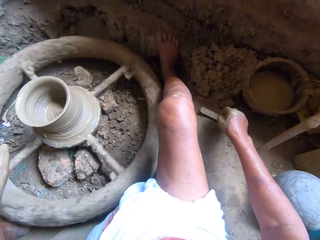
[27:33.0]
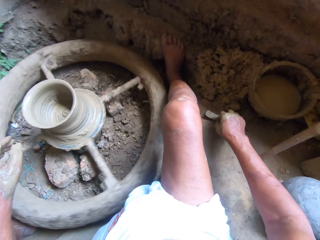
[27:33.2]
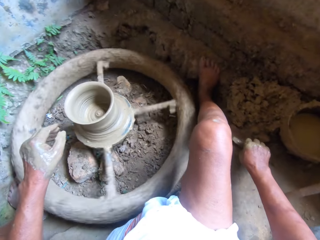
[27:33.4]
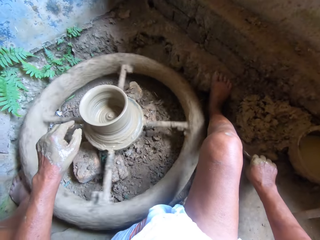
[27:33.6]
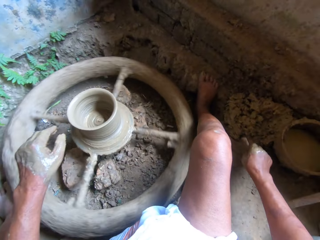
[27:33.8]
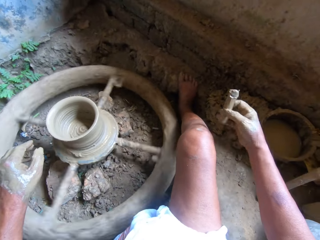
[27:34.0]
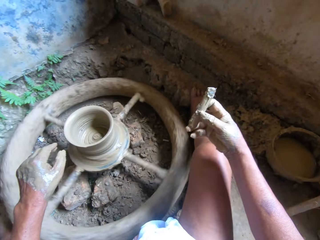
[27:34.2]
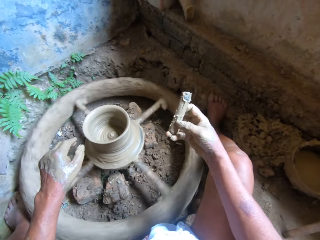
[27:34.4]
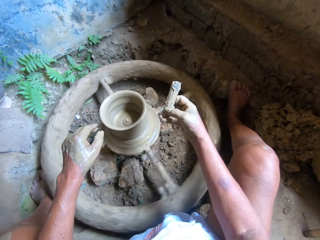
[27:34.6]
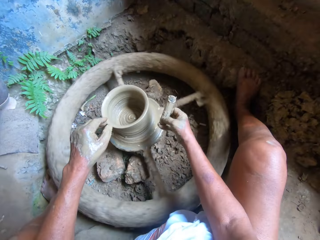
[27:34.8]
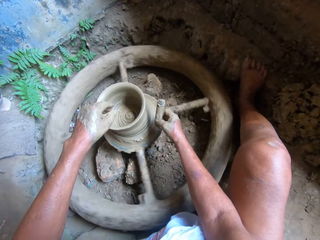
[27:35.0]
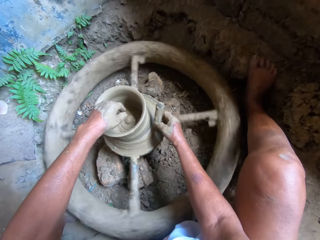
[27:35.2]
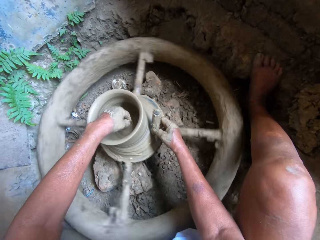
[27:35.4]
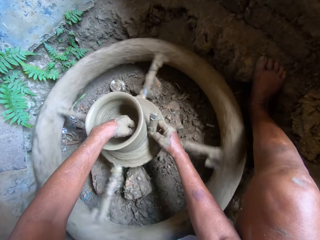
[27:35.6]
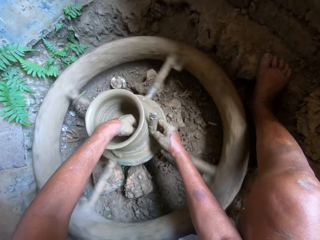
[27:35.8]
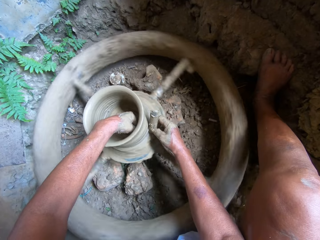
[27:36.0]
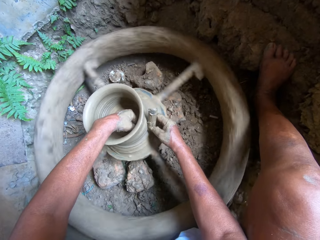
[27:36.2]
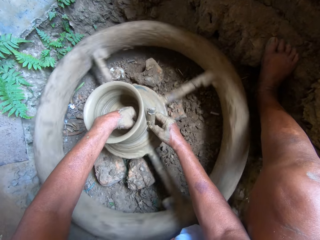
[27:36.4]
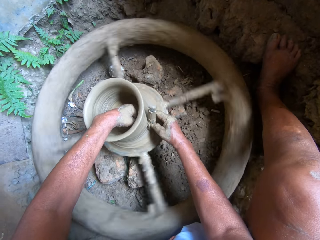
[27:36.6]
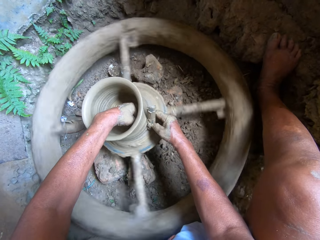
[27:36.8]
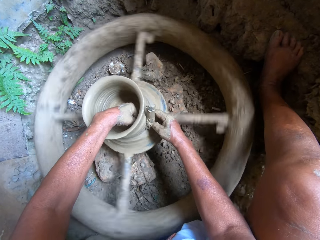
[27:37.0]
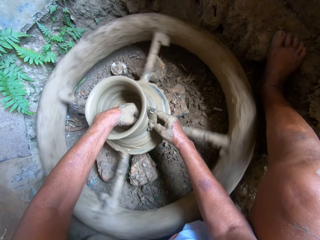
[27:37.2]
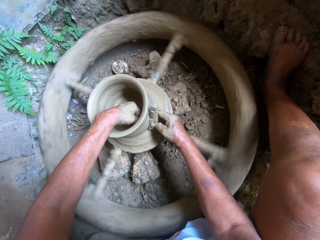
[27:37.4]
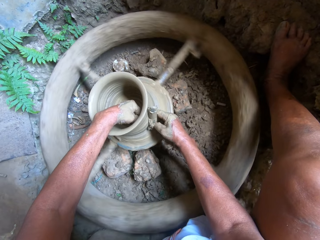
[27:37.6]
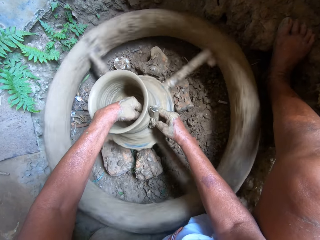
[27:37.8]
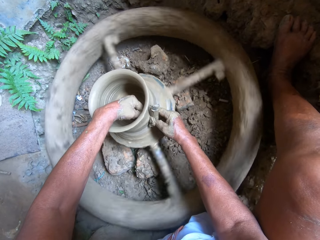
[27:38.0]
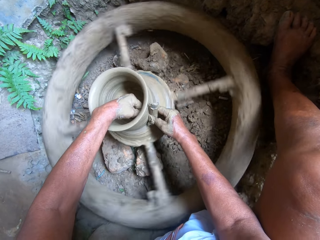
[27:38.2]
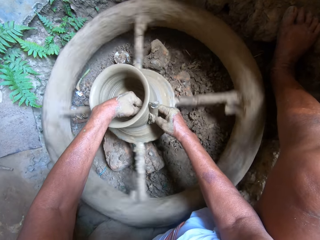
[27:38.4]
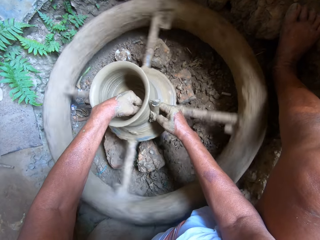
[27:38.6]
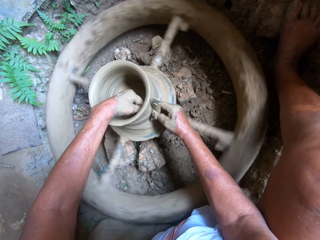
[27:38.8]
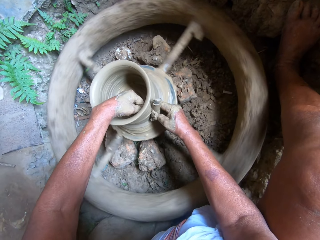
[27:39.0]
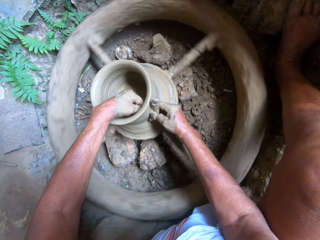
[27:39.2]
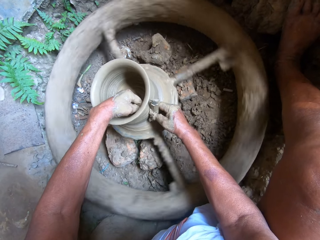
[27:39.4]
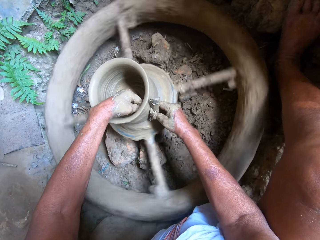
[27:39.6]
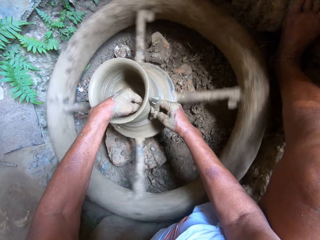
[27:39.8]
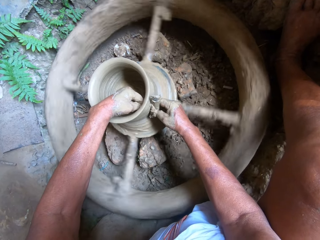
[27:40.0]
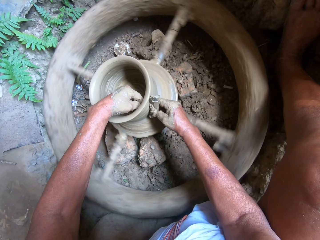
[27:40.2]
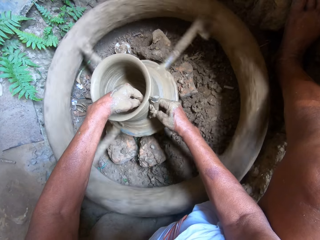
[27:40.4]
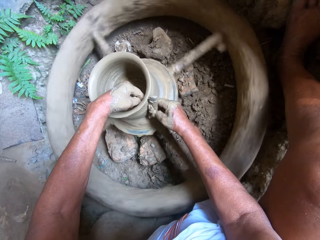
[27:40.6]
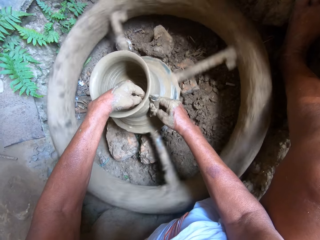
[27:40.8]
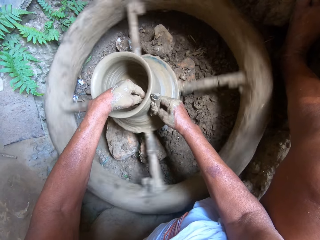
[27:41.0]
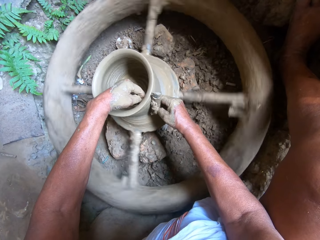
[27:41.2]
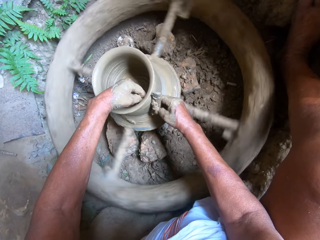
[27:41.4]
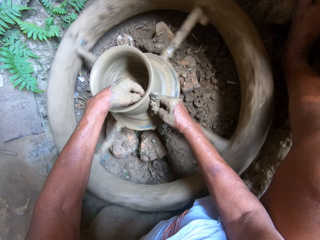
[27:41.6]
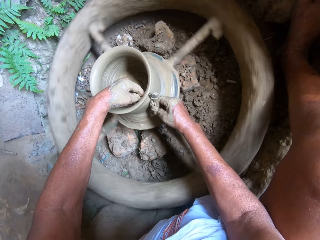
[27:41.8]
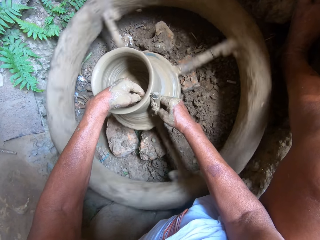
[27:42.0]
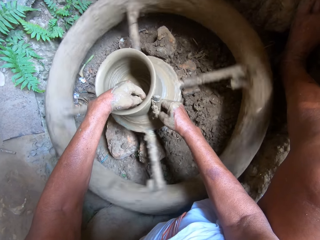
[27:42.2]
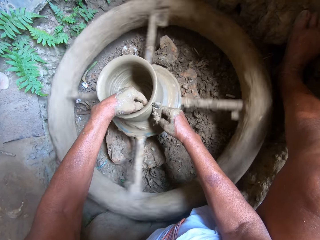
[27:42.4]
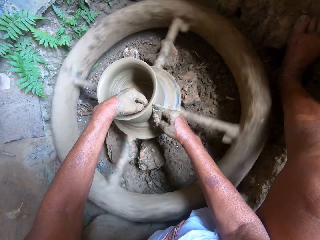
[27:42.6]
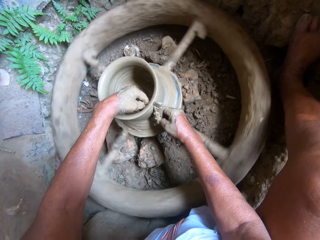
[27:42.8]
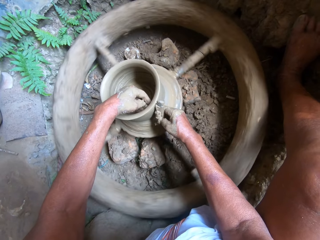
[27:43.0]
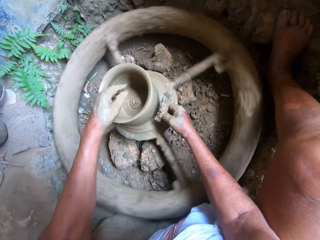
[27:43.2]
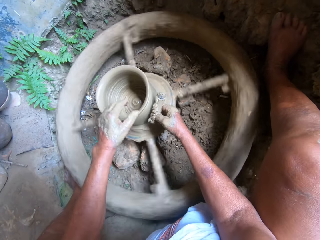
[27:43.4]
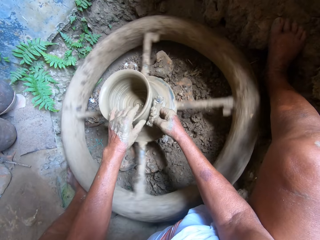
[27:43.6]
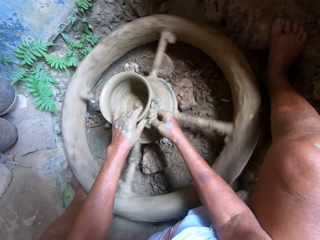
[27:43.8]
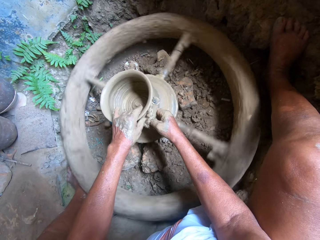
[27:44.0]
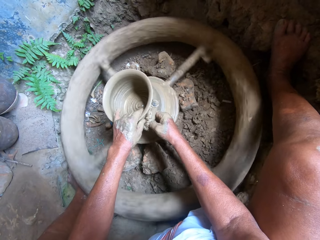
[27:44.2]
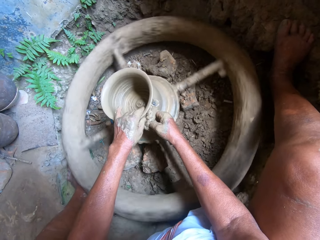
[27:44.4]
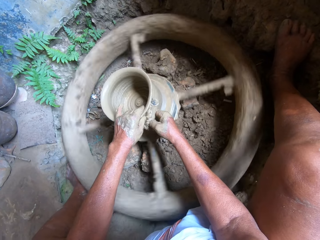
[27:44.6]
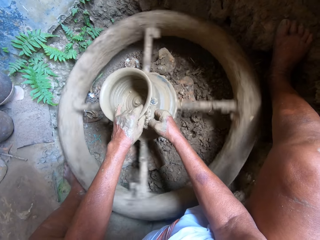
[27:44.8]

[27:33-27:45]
The camera wearer picks up a bamboo stick from the ground with her right hand. She shapes the clay pot in her left hand on the throwing wheel with the bamboo stick in her right hand.

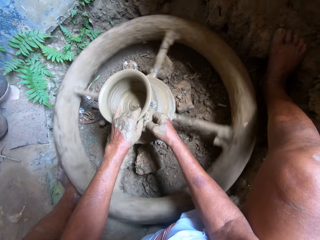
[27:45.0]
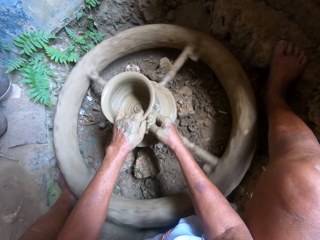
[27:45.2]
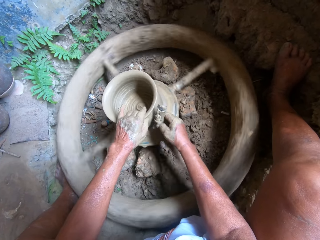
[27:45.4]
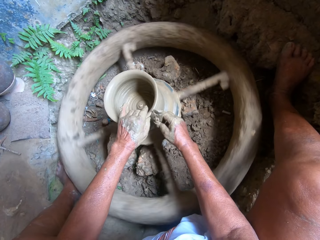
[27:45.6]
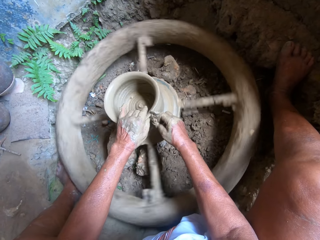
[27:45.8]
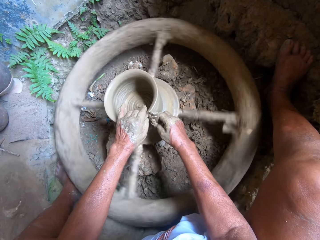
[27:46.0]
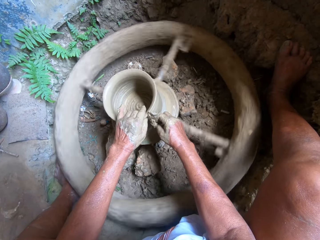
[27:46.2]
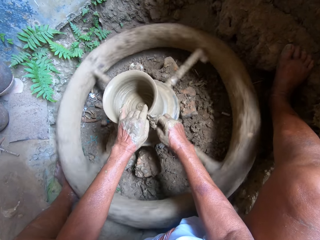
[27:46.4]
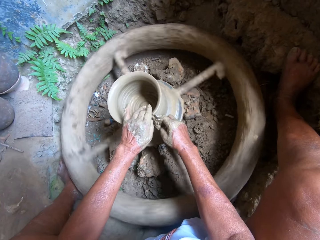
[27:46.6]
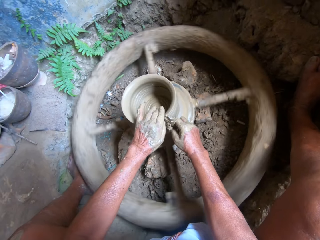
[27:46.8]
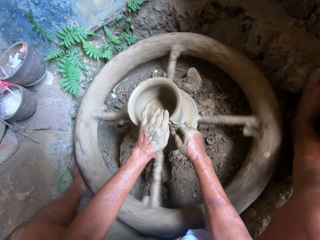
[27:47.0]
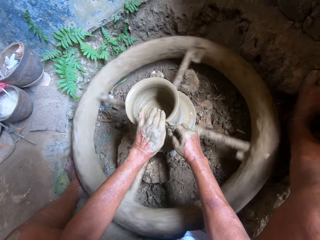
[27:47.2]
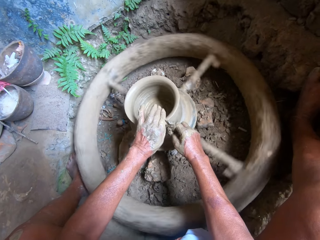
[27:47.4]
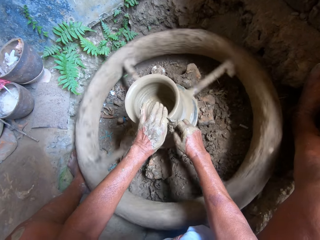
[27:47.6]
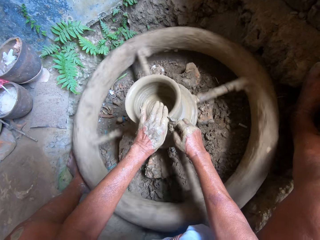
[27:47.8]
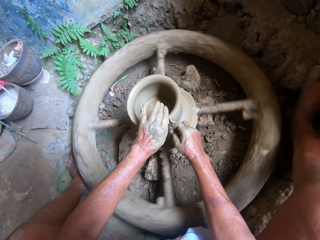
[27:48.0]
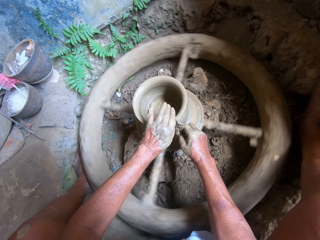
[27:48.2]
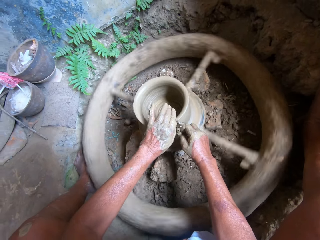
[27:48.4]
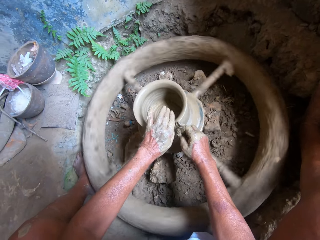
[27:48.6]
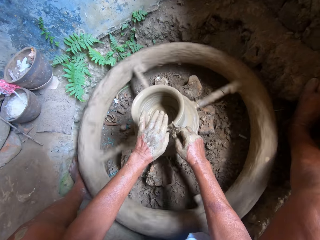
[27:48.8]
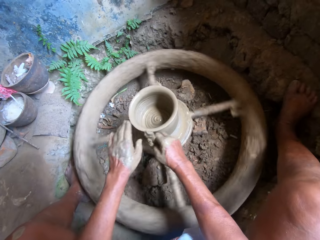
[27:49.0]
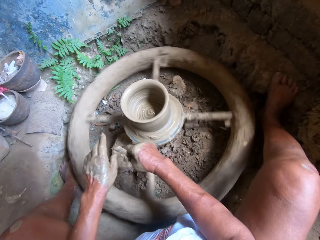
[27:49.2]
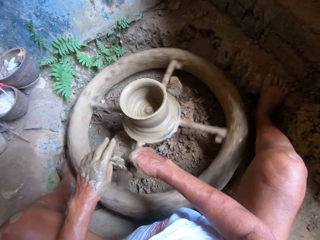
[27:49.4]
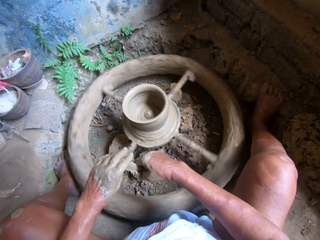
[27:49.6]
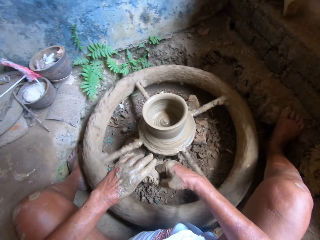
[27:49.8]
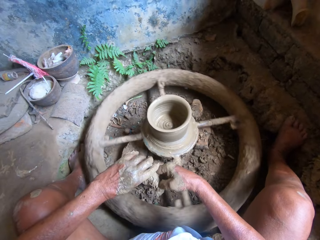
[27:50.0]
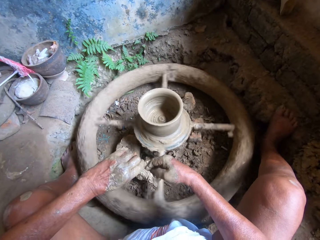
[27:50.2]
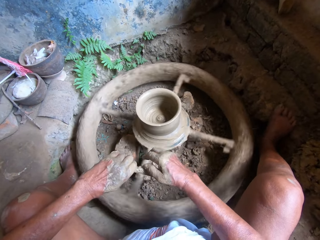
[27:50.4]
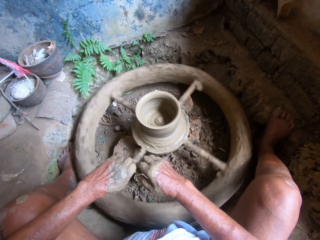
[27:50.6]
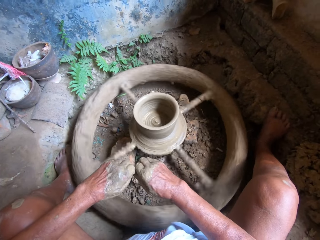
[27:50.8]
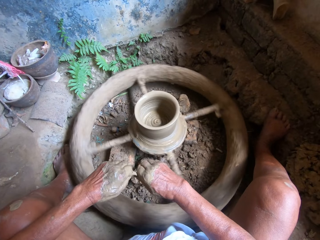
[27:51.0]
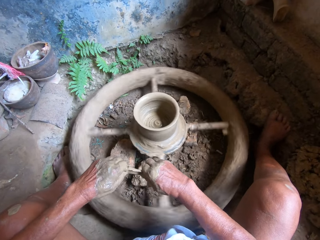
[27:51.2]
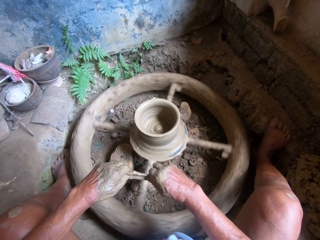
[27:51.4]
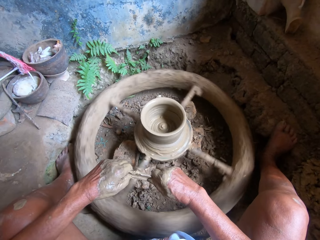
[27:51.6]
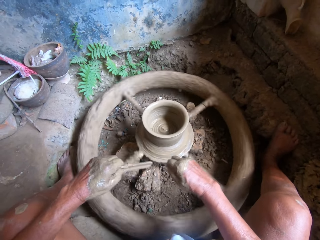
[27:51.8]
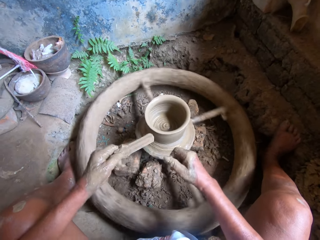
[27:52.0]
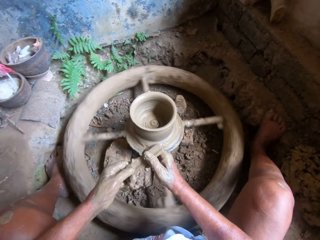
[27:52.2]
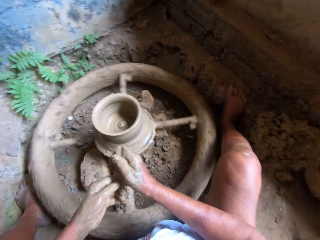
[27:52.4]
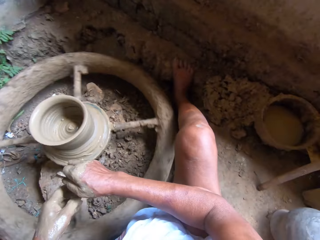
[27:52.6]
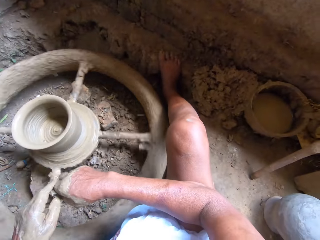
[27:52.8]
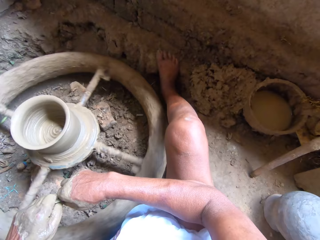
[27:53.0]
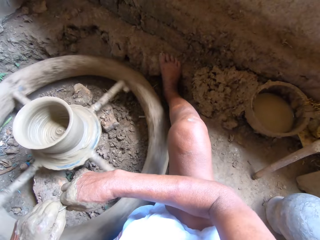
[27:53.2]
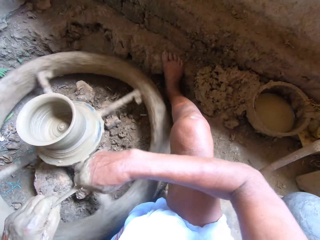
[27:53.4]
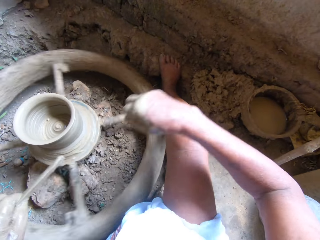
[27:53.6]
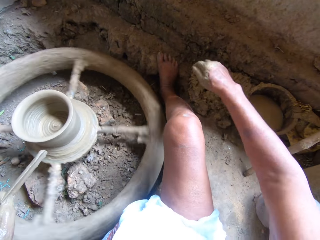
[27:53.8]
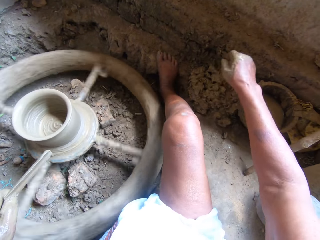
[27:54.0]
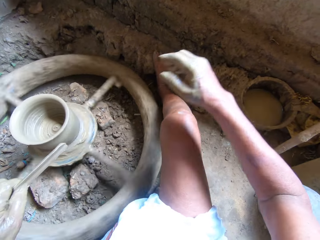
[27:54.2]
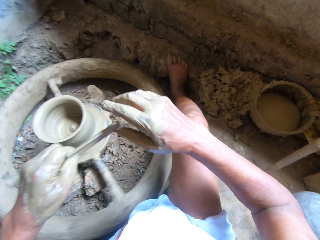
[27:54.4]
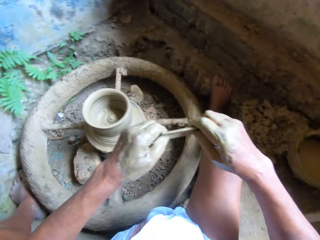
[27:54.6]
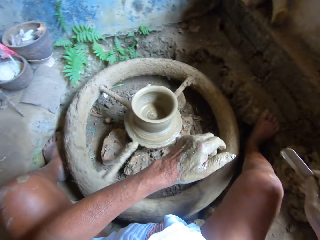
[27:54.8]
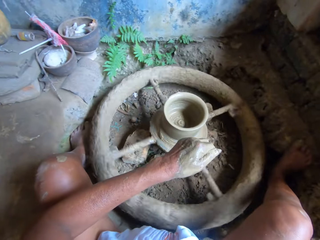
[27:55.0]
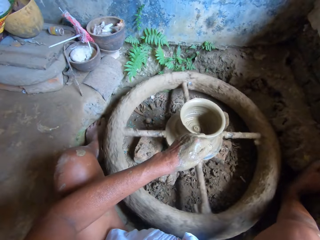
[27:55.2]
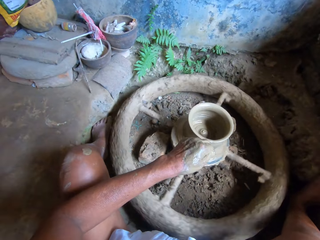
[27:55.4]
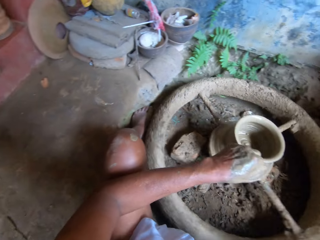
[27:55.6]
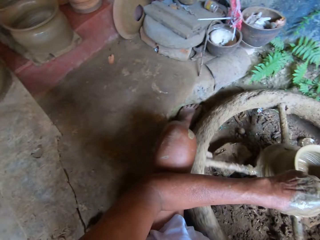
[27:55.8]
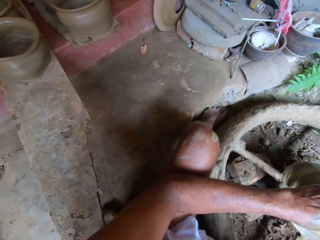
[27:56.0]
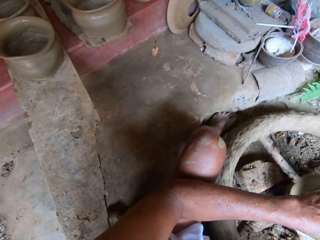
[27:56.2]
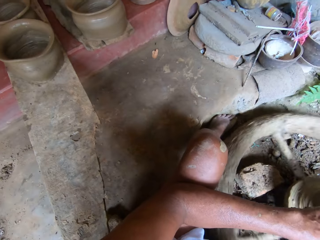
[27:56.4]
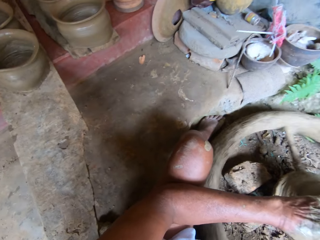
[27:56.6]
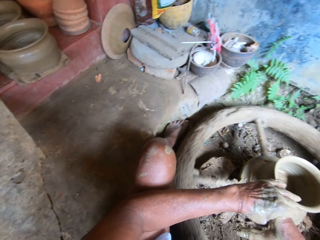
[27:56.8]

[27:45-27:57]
The camera wearer removes the excess clay from the bamboo stick. She passes the bamboo stick from her right hand to her left hand. She wipes the bamboo stick in her left hand with her right hand. She passes the bamboo stick from her left hand to her right hand. She wipes the bamboo stick in her left hand with her right hand. She passes the bamboo stick from her left hand to her right hand. She places the clay down.
